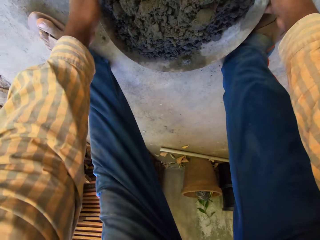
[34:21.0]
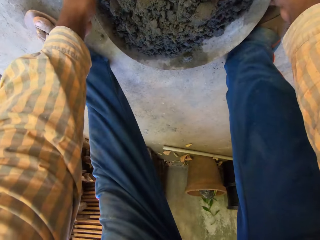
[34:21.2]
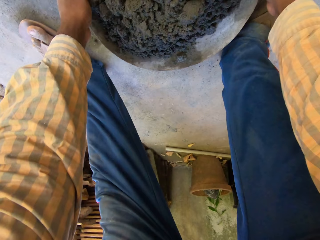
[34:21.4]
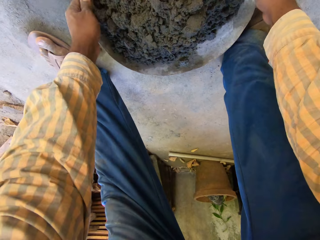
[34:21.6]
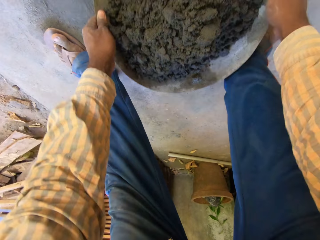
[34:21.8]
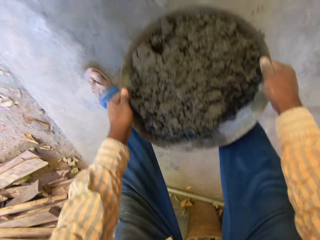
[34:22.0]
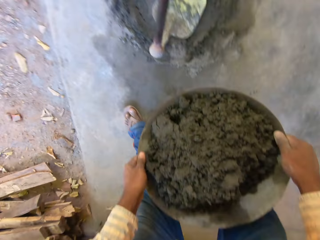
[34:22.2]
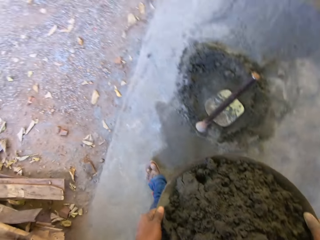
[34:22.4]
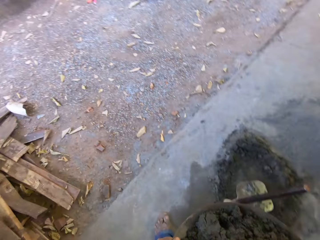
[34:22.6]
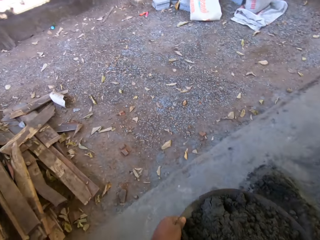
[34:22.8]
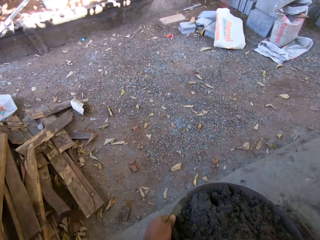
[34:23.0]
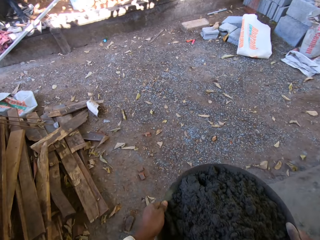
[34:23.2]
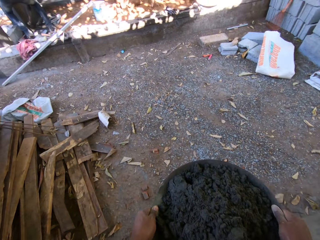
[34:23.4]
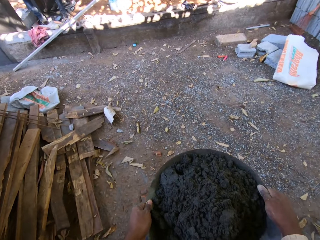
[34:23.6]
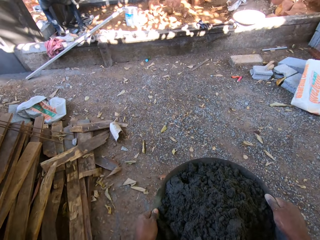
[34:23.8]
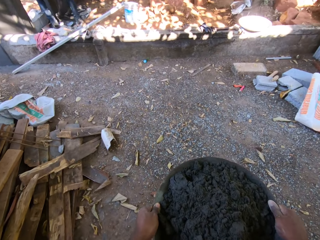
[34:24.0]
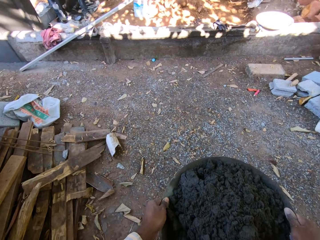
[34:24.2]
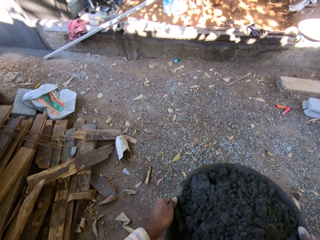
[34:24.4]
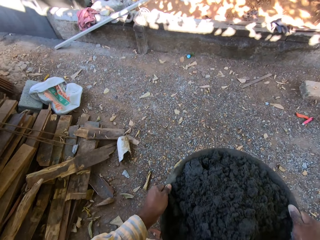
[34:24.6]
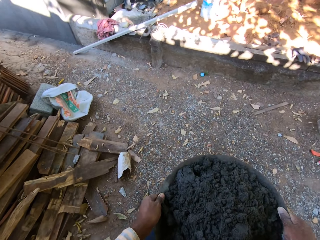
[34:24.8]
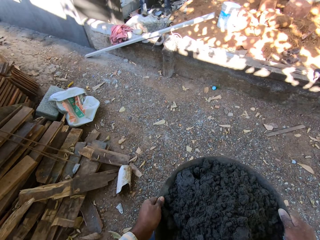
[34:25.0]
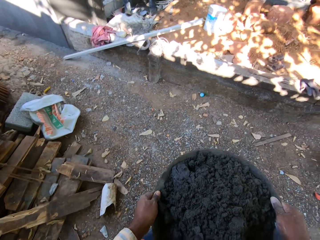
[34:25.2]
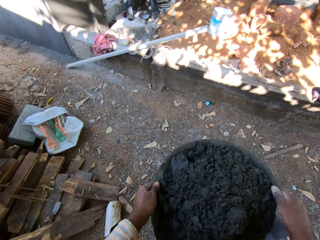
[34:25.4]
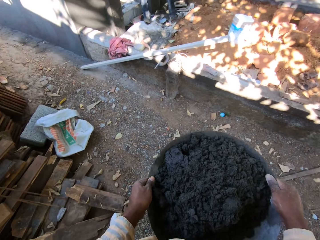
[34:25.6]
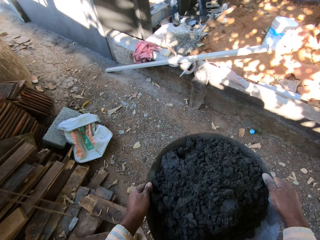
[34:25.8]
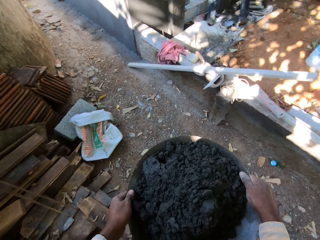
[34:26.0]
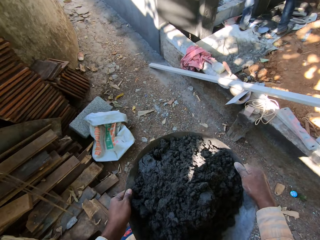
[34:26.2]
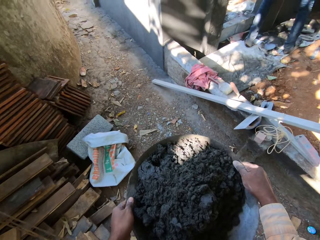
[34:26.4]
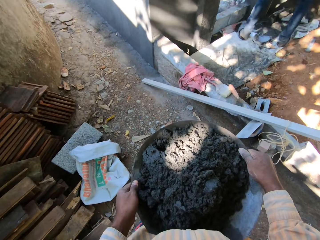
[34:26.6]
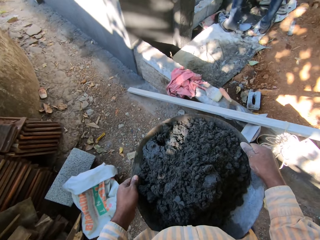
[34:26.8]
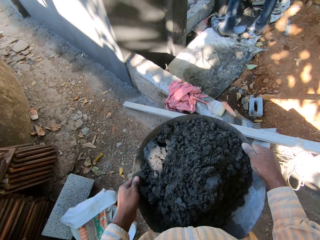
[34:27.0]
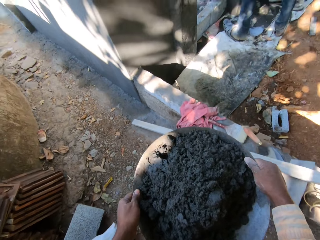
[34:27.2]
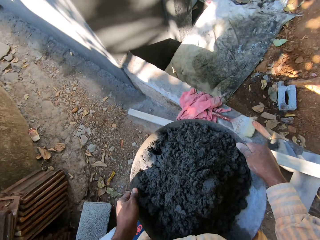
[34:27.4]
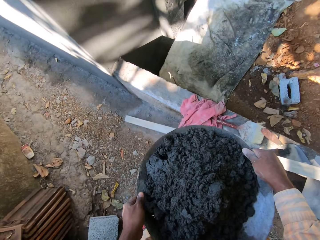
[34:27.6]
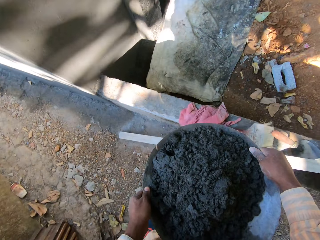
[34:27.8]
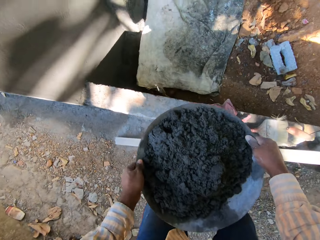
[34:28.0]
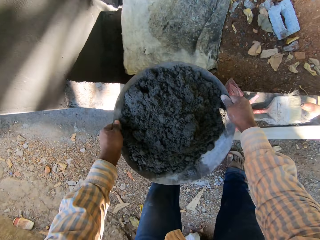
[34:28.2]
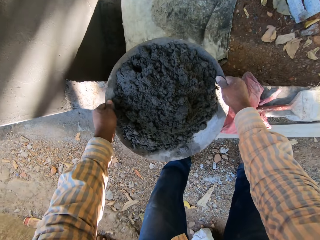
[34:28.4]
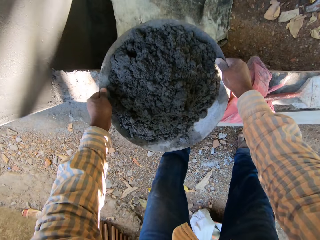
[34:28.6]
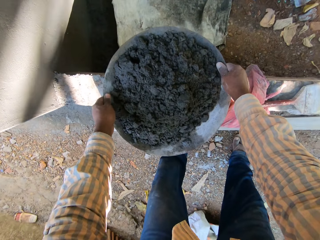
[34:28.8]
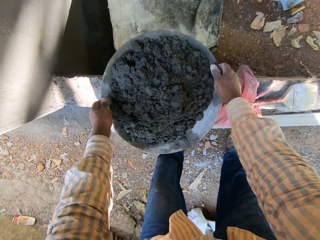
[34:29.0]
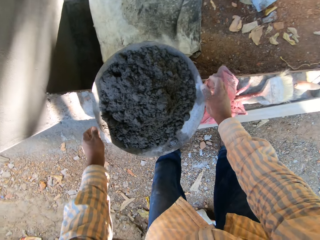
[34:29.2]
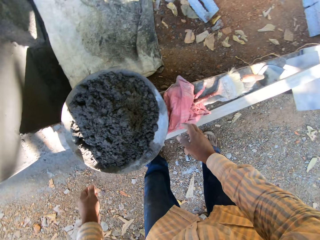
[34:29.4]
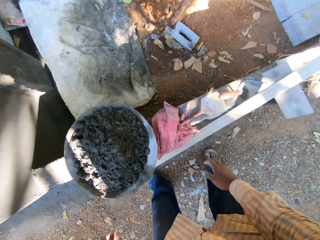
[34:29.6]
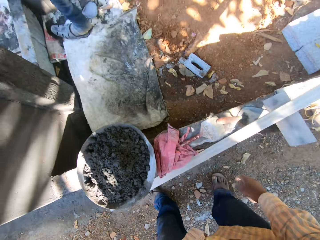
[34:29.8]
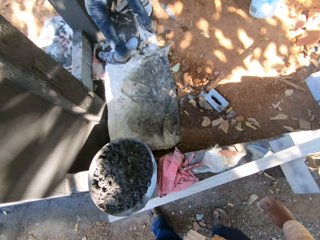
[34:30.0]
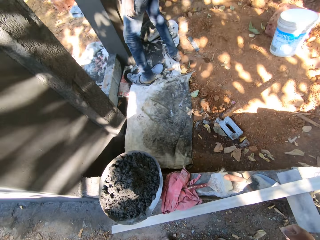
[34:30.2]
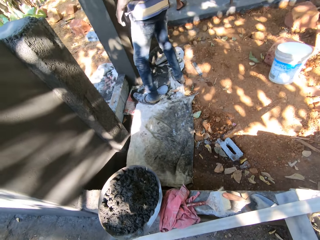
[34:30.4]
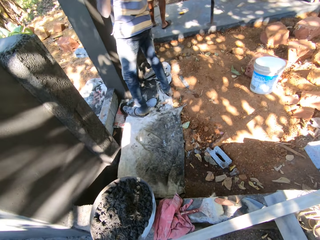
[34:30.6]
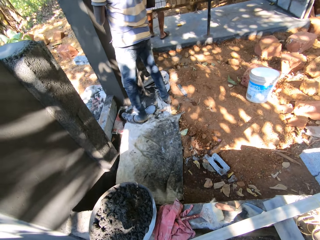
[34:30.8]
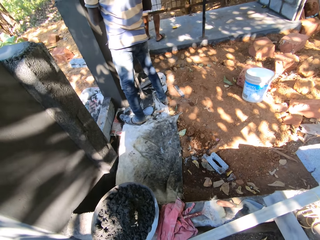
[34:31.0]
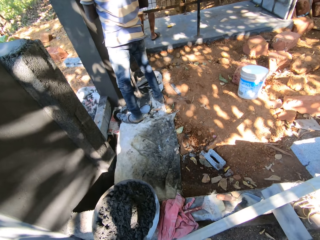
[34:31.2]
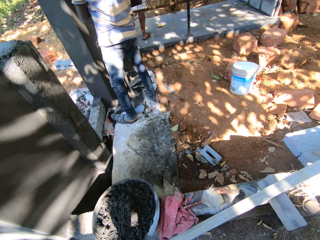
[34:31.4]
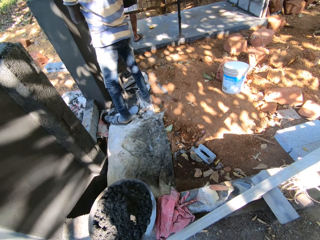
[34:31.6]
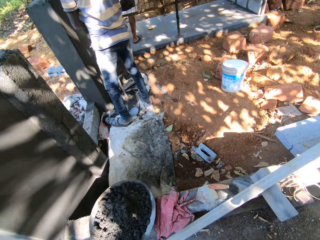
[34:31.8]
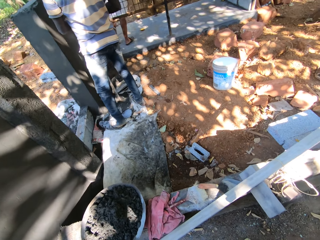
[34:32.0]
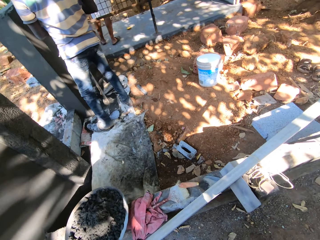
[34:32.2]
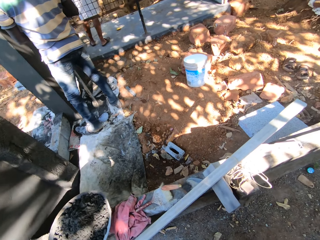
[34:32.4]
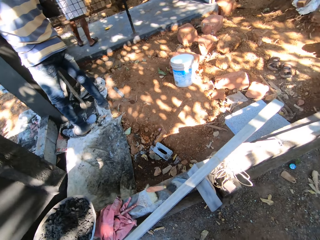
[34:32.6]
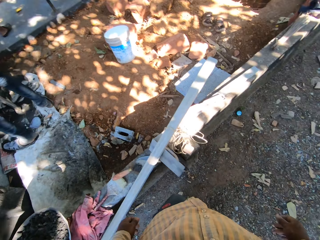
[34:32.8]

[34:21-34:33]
The camera wearer picks up the head pan with cement from the ground with both hands. They place the head pan on a fence with both hands.

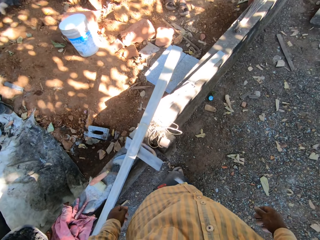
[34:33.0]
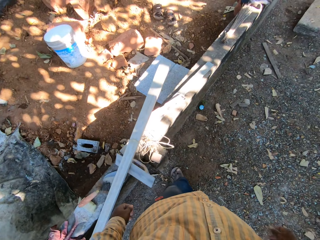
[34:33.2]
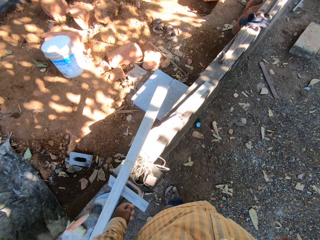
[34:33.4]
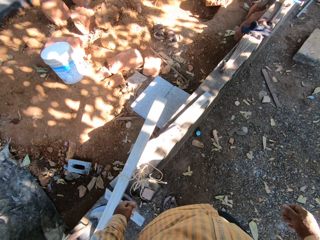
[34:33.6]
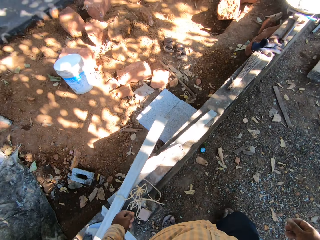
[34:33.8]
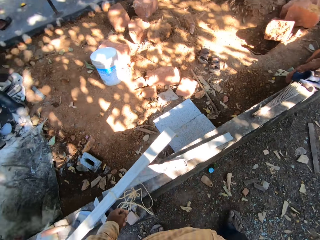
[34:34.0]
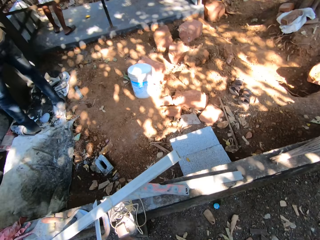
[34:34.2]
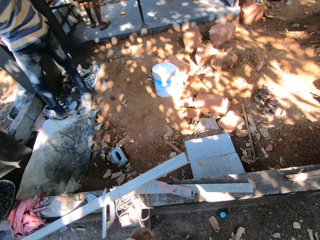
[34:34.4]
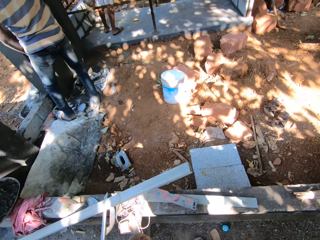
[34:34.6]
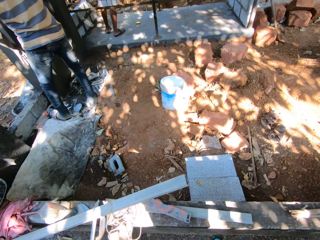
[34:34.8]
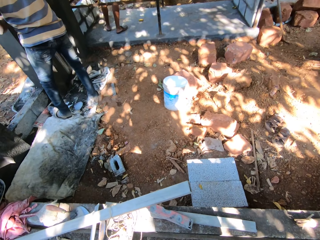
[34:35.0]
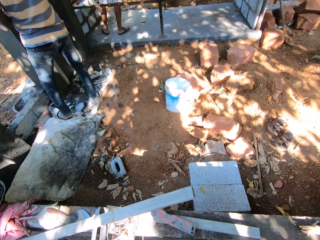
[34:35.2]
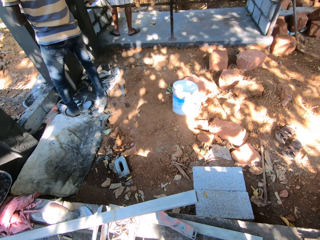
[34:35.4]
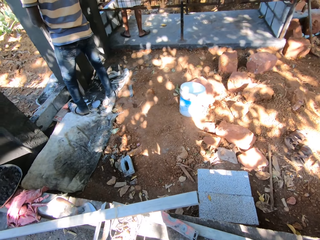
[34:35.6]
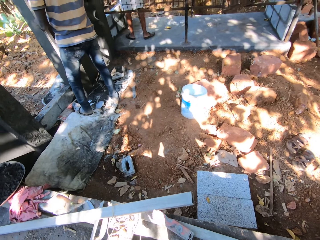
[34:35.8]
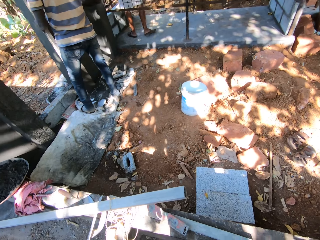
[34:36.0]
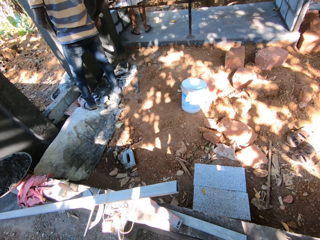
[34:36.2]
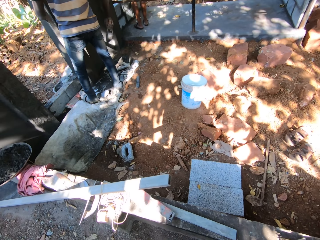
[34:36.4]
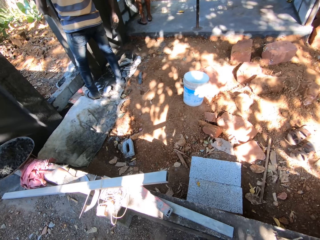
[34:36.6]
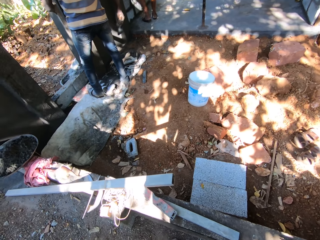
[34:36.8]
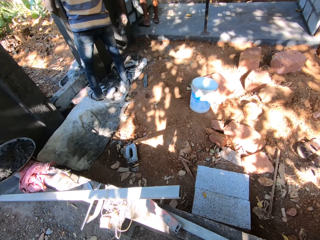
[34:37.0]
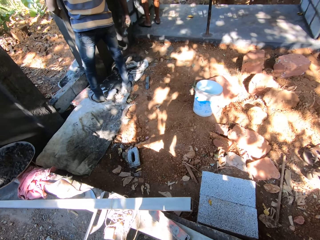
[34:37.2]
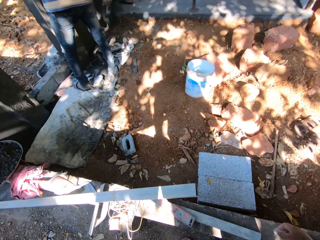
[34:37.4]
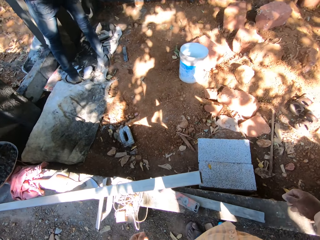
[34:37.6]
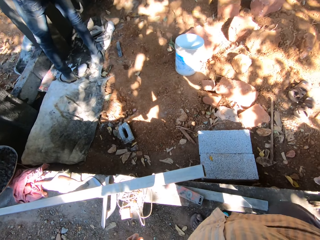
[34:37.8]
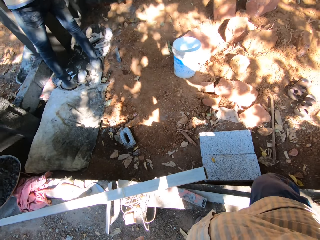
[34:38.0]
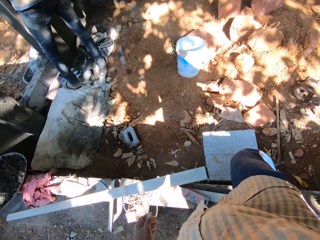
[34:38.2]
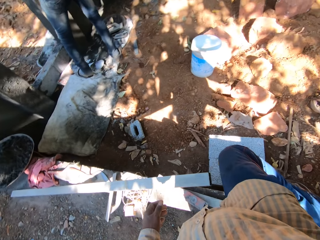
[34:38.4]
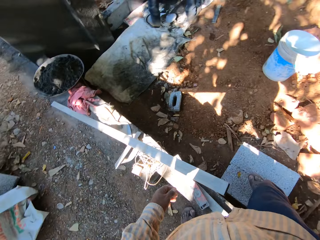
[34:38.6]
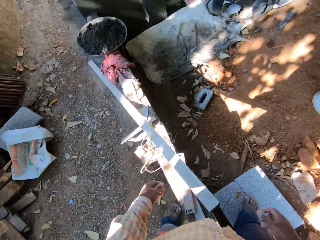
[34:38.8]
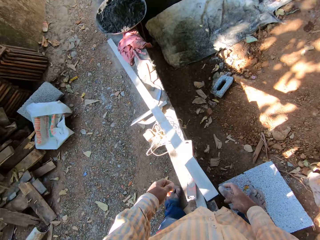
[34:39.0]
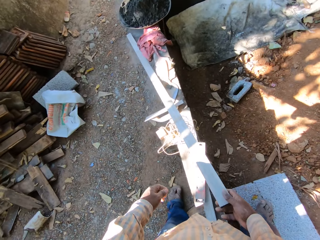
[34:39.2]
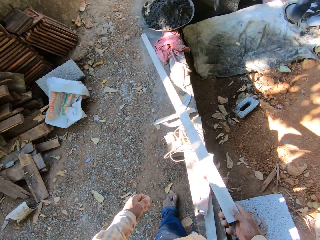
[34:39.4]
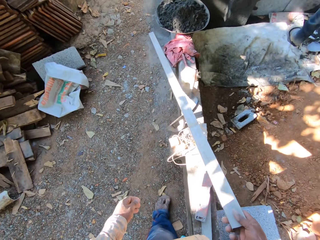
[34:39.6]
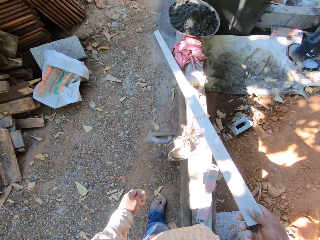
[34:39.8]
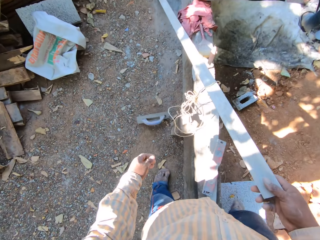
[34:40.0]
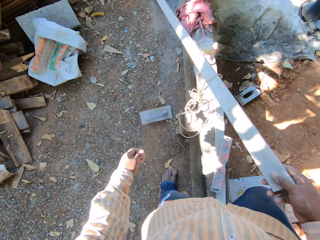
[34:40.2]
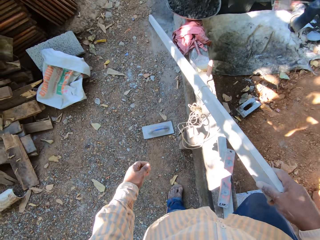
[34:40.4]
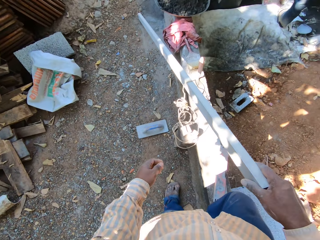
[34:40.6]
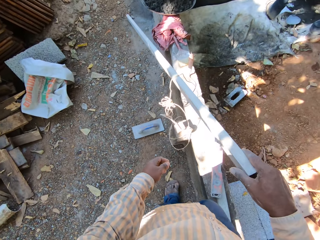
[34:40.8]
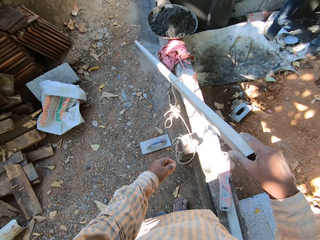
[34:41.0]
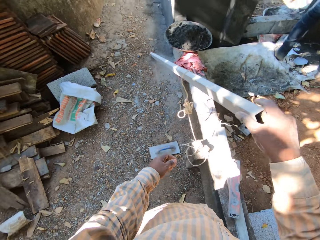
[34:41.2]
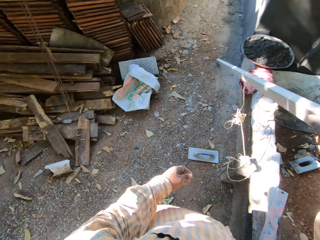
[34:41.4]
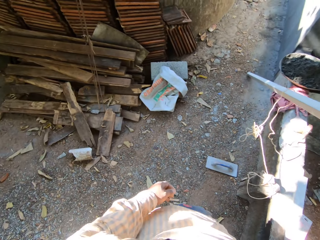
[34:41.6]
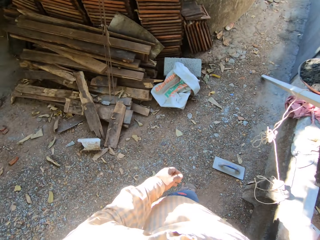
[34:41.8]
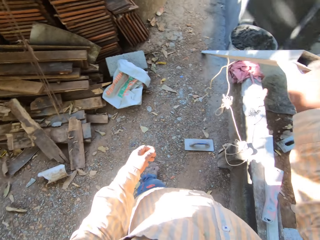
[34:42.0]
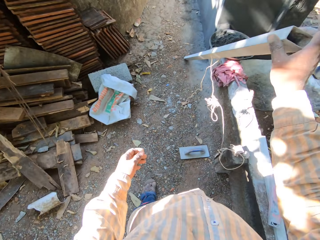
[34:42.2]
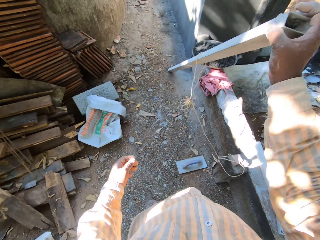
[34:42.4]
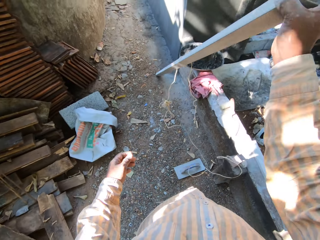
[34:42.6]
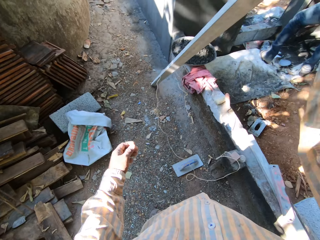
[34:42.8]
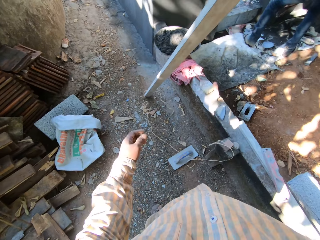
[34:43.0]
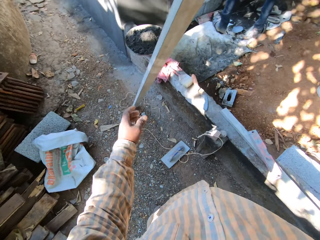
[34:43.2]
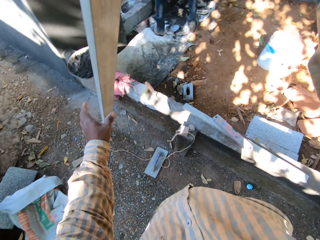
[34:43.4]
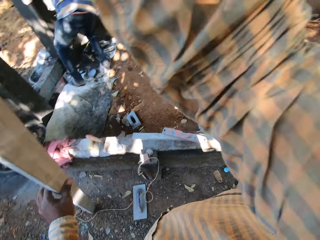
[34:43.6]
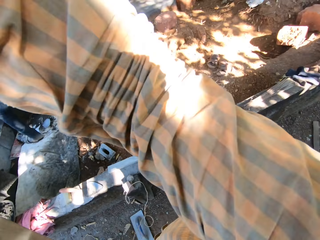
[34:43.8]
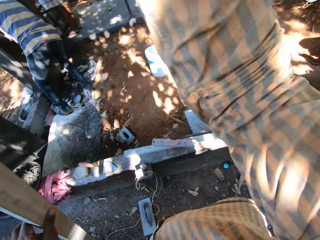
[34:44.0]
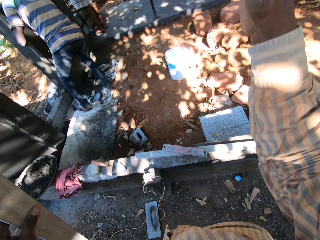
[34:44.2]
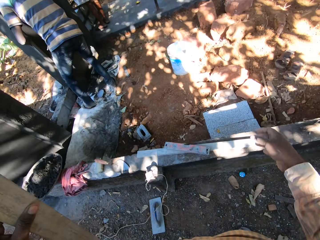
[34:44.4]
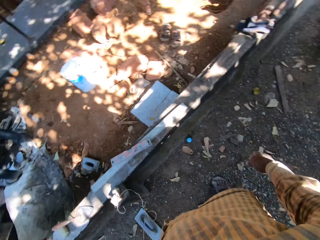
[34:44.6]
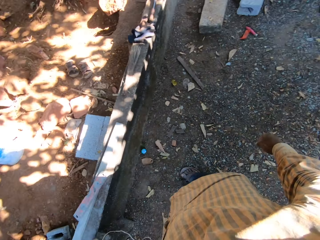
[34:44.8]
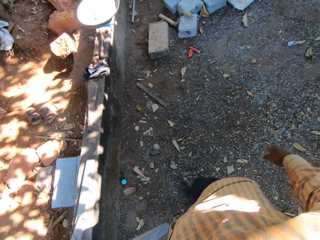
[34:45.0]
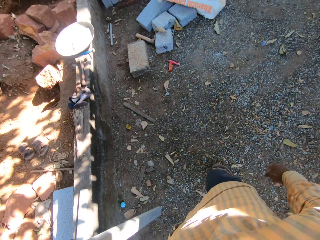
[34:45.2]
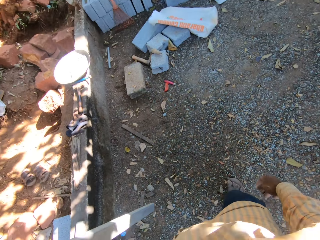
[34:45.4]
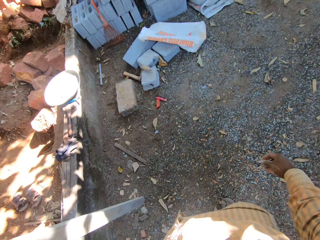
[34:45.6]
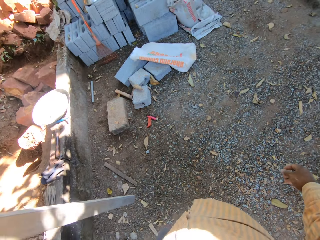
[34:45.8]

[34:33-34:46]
The camera wearer crosses the wall. He picks up a plank off the fence with his right hand. He holds the plank with both hands.
